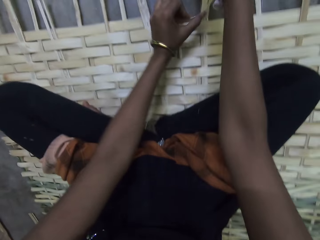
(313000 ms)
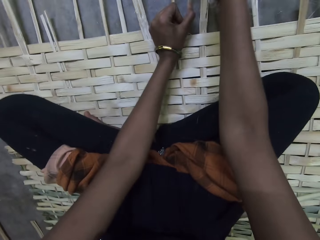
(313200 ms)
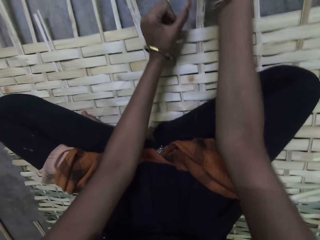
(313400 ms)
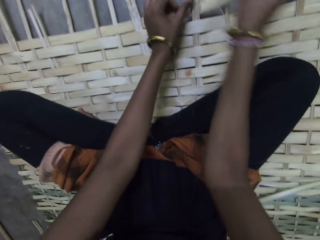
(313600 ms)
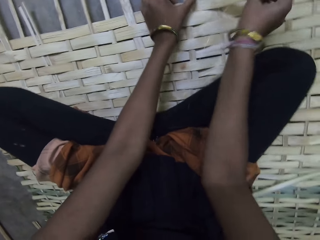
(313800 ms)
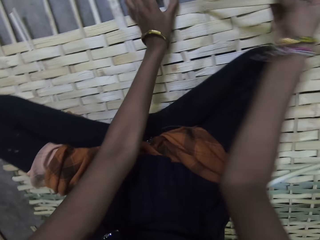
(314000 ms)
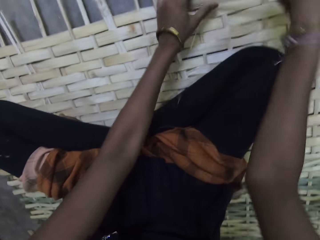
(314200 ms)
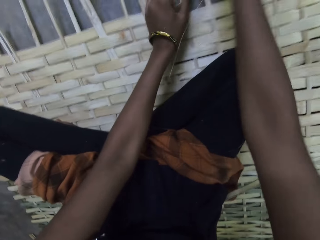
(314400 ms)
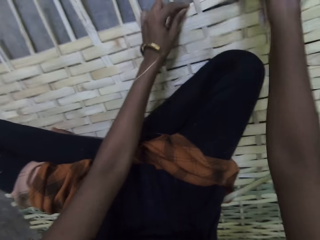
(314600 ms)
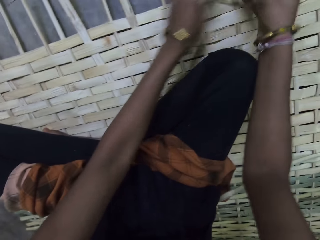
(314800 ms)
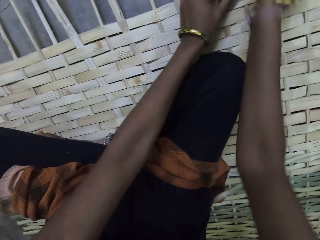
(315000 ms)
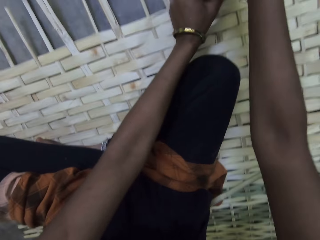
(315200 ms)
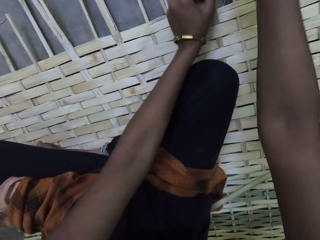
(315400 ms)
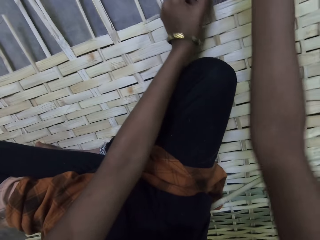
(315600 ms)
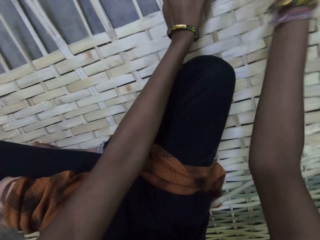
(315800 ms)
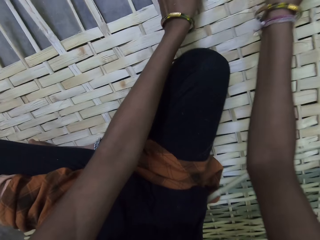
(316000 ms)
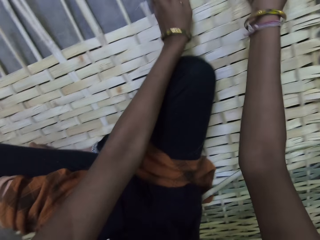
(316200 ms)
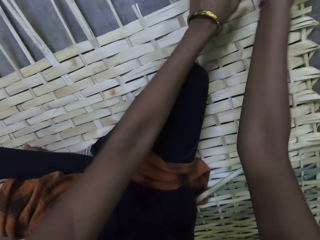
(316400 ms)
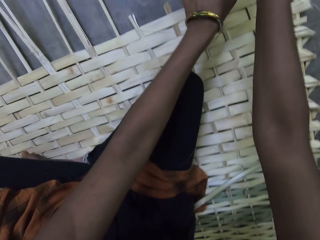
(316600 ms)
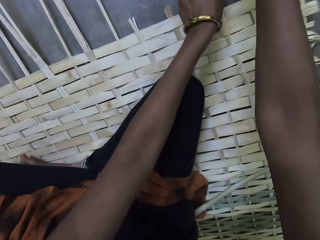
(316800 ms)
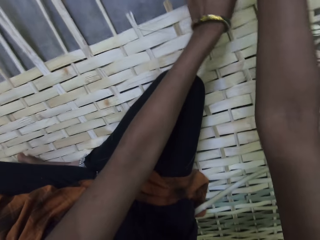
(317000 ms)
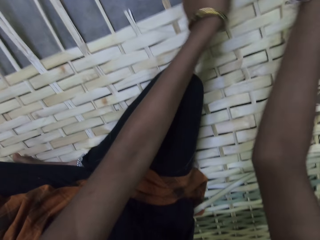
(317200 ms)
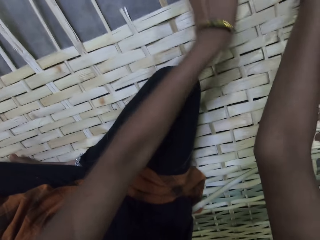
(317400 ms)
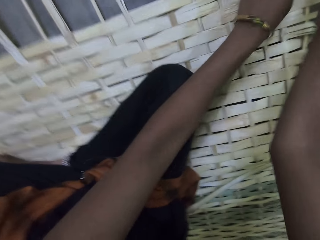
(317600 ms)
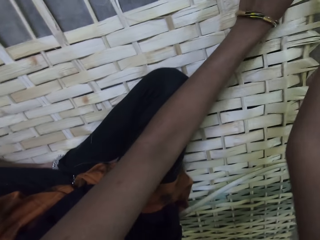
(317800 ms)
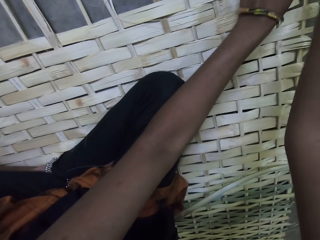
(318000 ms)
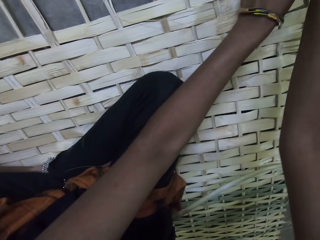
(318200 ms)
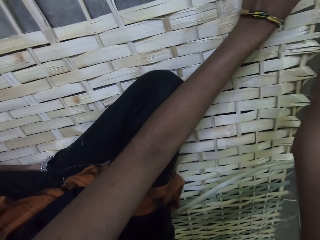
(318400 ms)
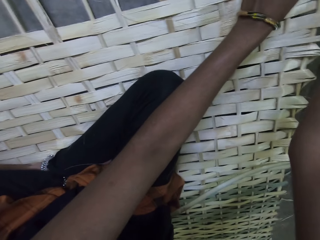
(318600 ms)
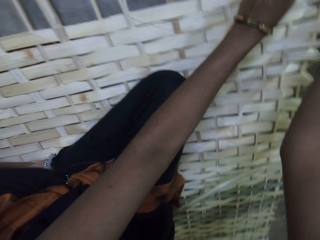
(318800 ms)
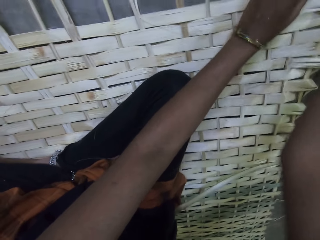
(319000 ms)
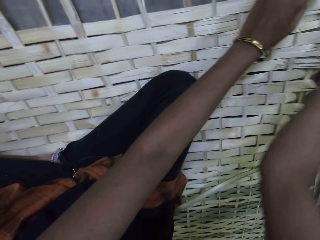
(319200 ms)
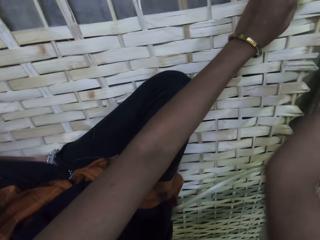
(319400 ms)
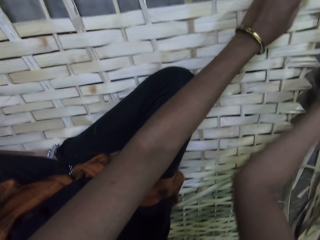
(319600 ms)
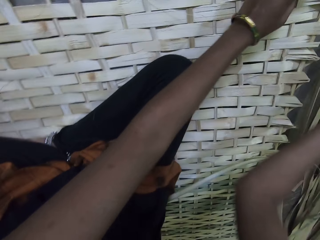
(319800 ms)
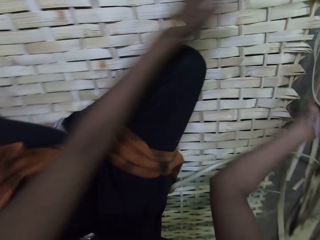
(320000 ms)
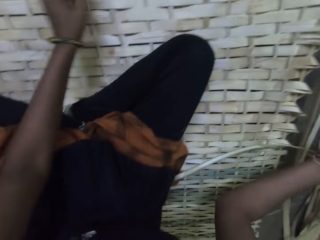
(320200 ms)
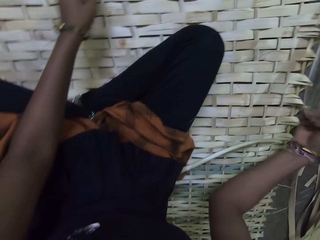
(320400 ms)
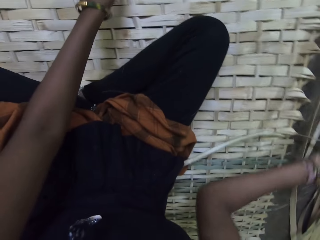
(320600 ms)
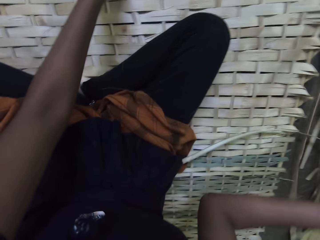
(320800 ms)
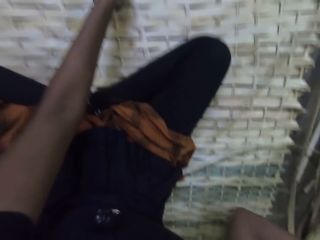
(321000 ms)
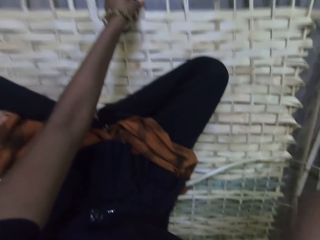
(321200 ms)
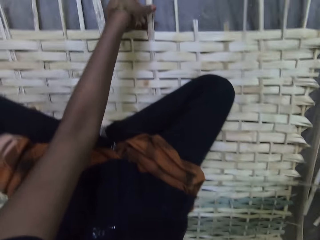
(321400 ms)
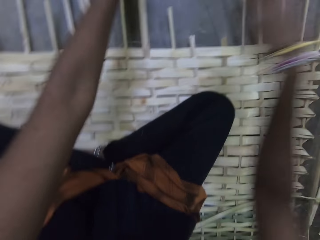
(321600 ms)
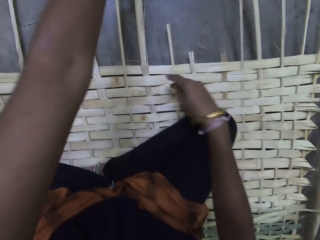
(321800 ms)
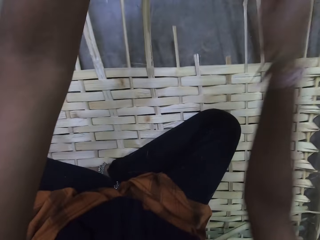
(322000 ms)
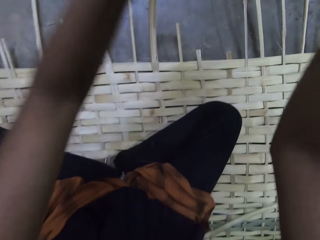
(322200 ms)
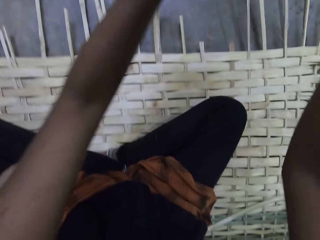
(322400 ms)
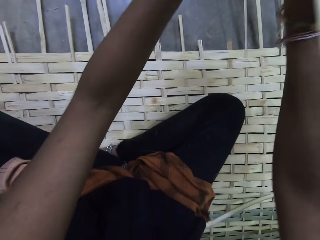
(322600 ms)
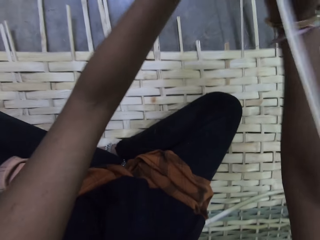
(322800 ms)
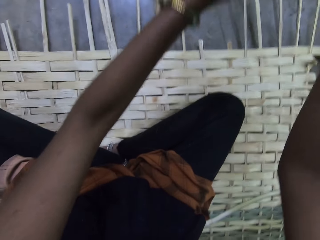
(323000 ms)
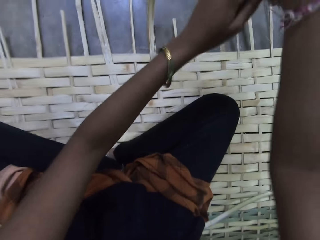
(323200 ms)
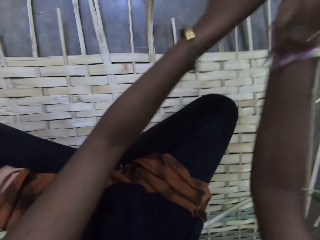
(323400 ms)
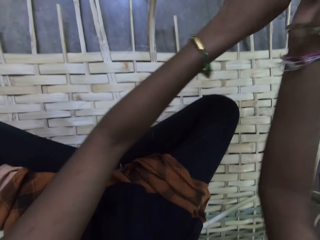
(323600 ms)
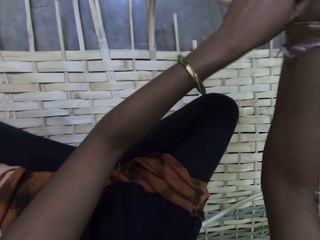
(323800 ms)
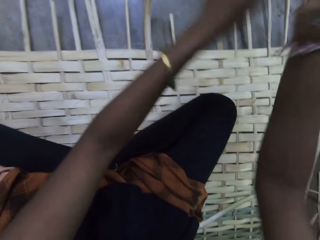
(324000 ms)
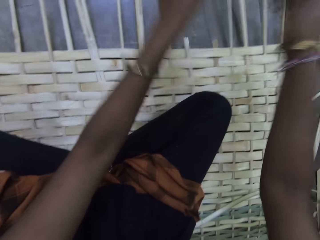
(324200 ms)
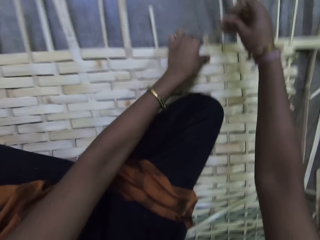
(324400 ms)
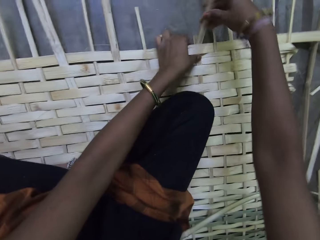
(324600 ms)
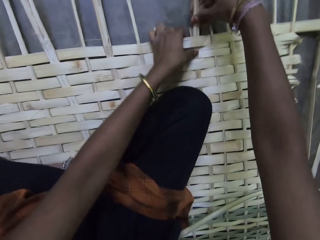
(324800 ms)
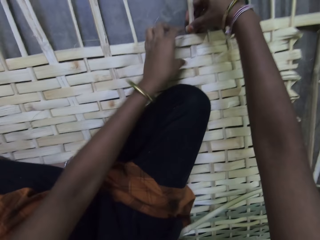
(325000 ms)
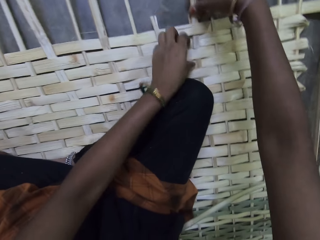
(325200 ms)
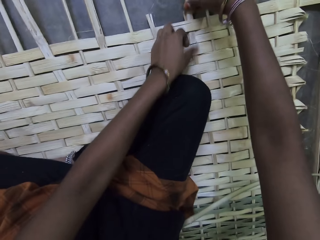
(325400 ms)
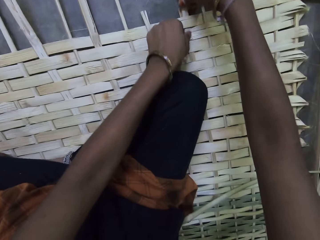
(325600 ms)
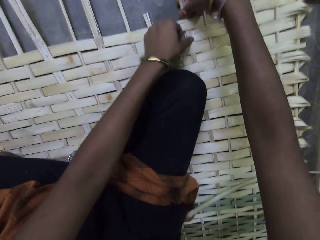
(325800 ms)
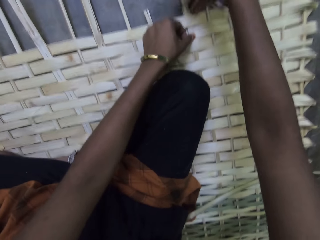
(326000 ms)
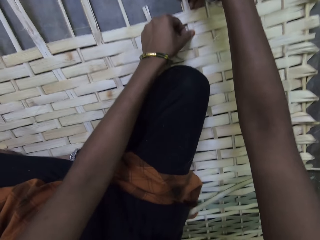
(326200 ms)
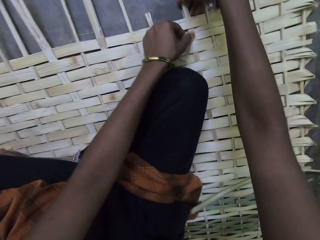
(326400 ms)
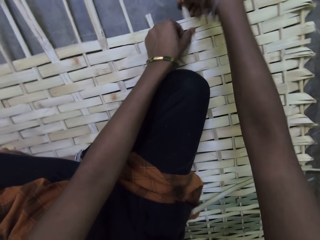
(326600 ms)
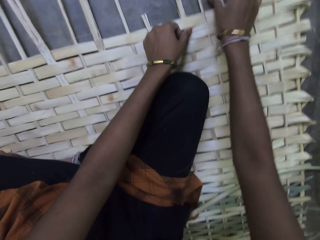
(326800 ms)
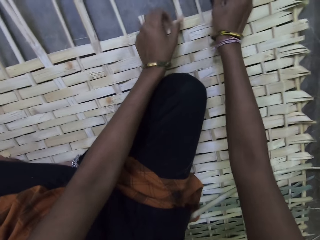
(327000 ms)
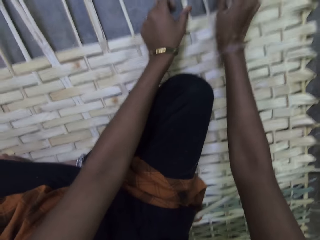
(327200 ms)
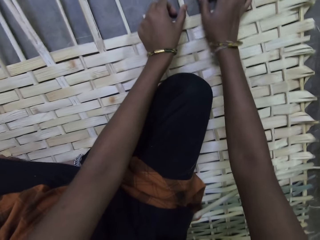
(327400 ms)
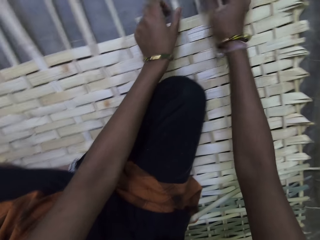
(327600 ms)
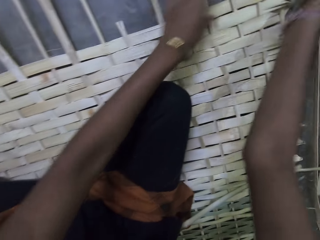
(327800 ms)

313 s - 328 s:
The camera wearer moves a hand along the mat. They hold a reed with both hands. They hold the mat and weave the mat.

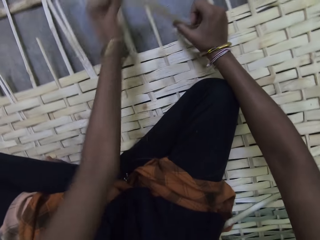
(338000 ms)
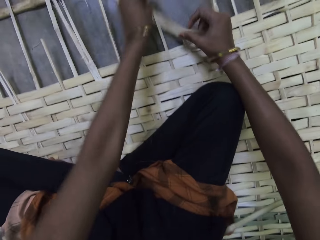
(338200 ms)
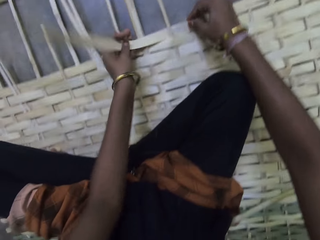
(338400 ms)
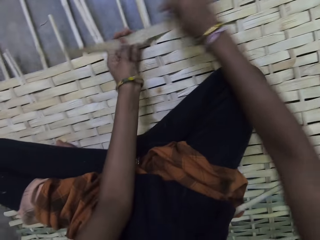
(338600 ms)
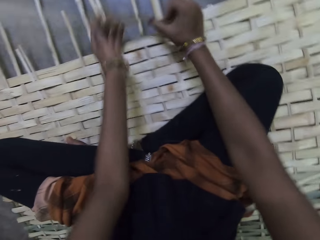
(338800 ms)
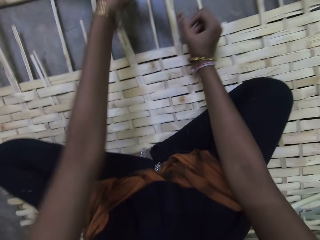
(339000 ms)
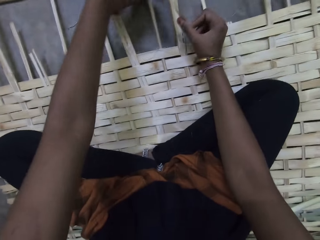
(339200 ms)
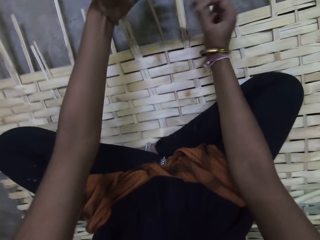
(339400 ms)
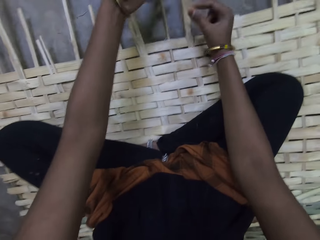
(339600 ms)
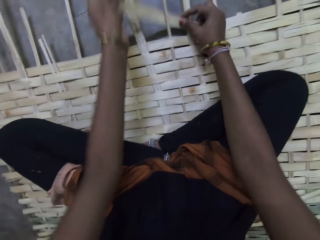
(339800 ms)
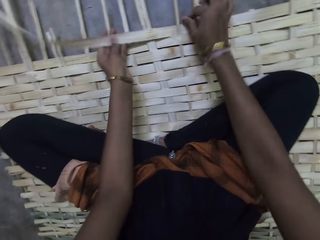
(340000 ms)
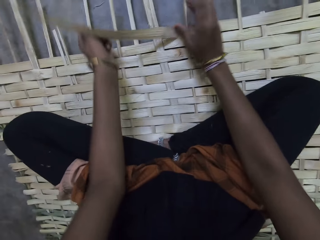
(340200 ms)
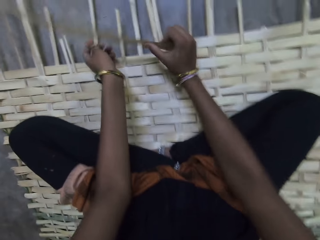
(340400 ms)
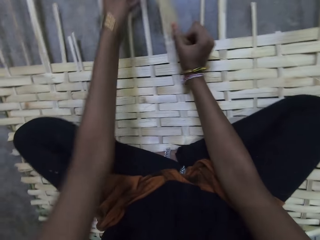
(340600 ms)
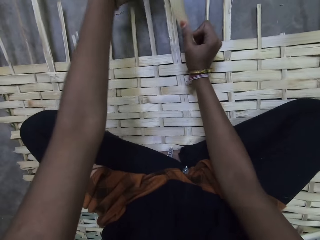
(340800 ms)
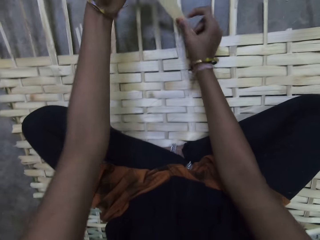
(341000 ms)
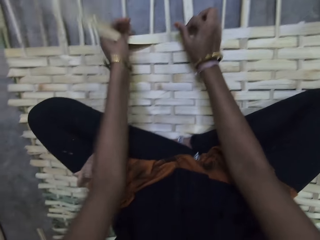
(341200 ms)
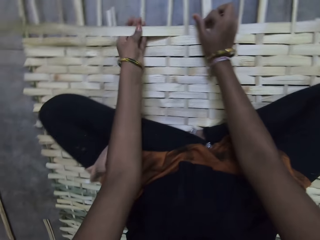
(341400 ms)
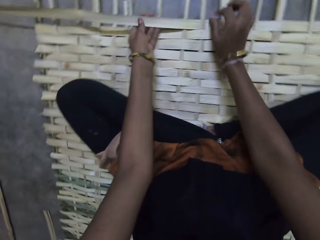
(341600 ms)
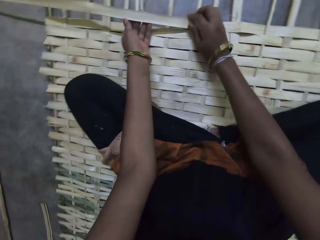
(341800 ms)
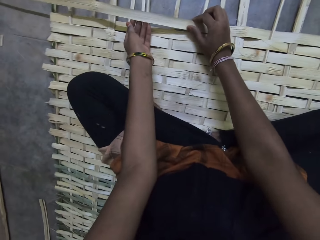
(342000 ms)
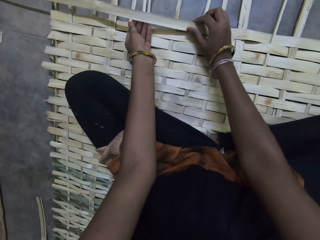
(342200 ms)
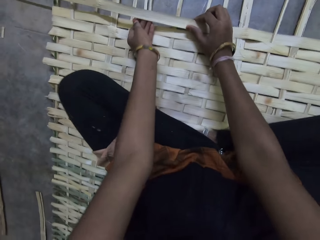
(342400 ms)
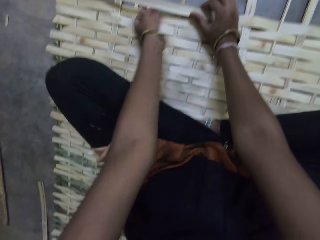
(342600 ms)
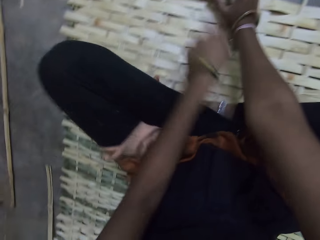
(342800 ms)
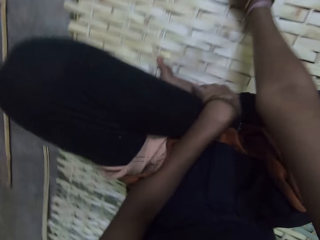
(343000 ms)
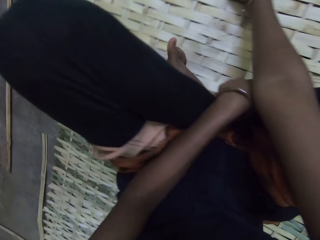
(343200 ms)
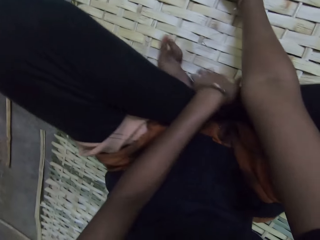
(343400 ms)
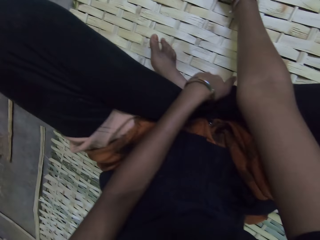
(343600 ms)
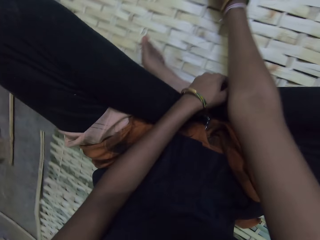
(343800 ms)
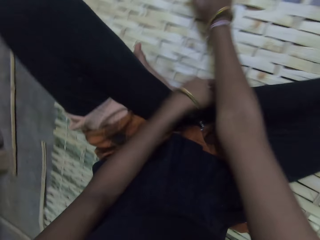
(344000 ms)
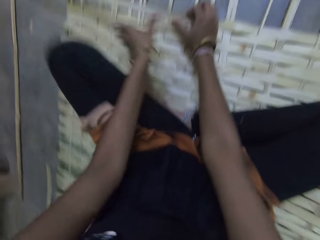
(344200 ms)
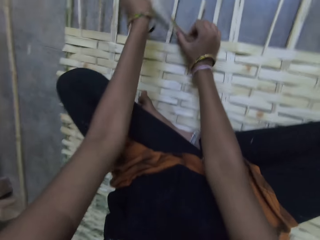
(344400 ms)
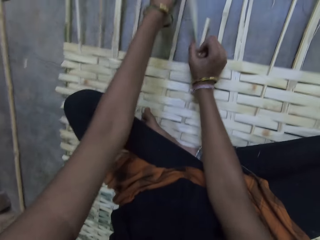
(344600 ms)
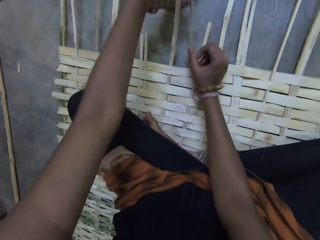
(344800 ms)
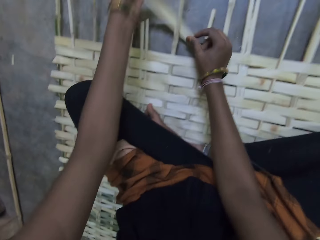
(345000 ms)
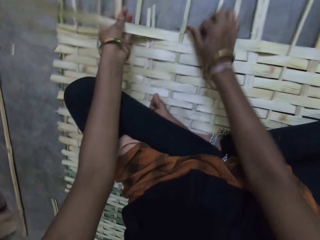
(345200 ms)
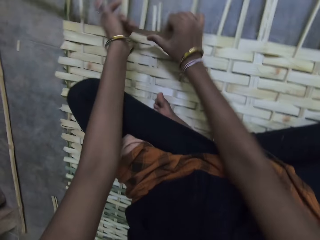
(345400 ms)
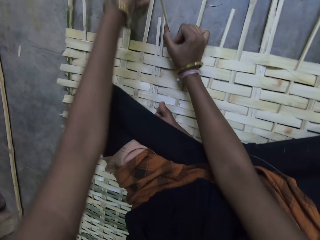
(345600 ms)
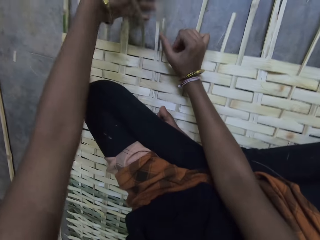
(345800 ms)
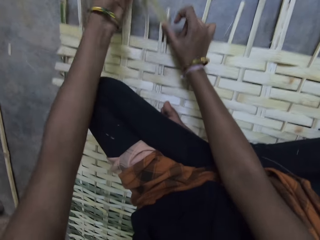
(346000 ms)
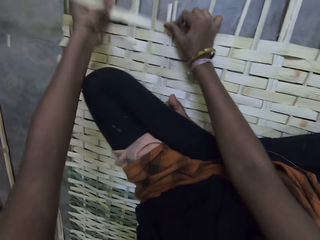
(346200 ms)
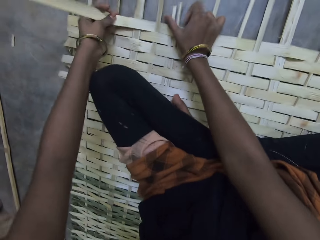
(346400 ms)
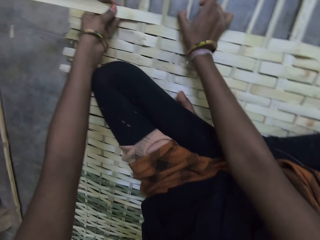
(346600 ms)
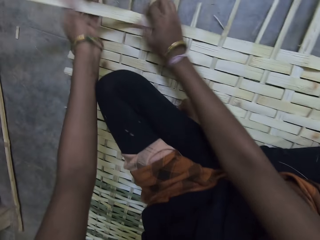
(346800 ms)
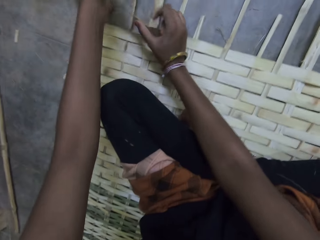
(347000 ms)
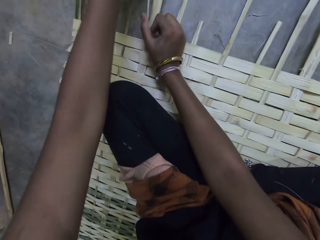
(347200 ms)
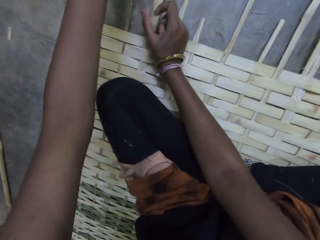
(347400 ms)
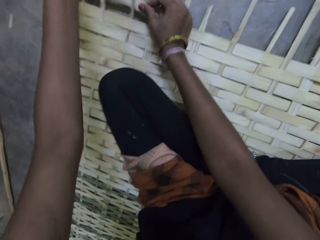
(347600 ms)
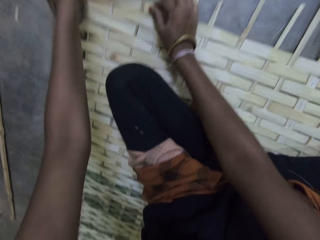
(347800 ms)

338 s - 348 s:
The camera wearer lifts her leg. She holds her leg. She moves forward. She weaves the mat.
